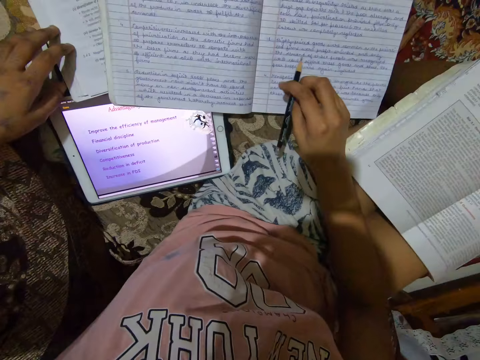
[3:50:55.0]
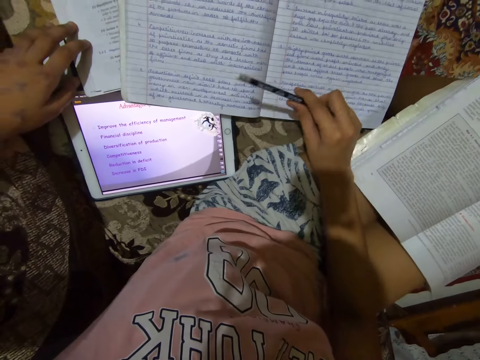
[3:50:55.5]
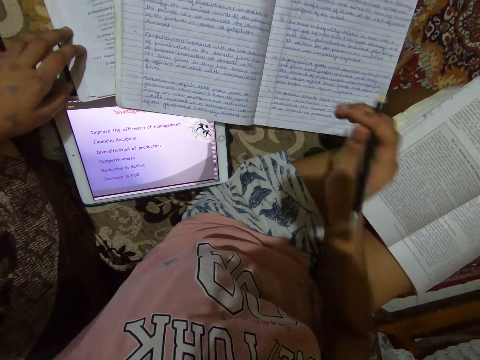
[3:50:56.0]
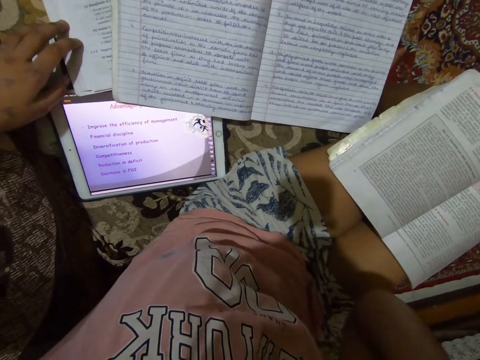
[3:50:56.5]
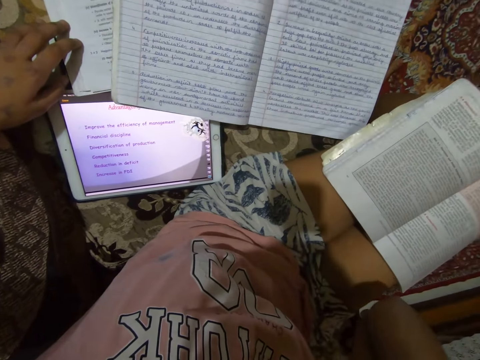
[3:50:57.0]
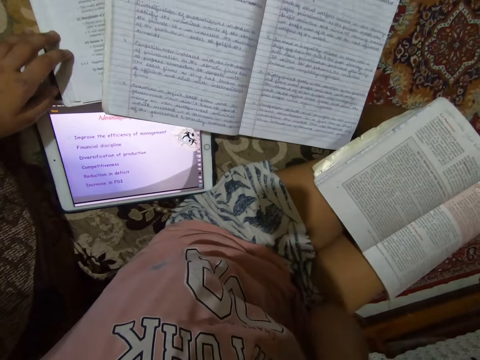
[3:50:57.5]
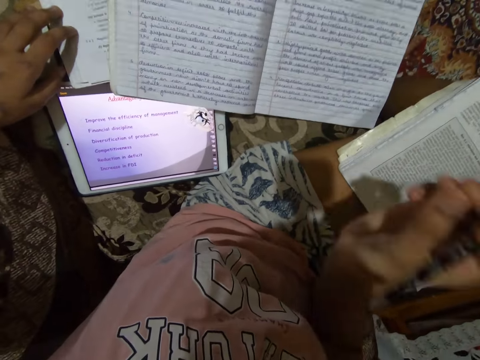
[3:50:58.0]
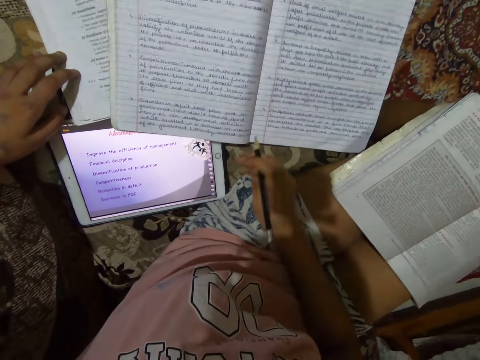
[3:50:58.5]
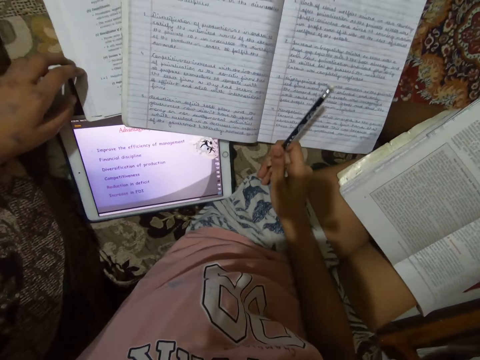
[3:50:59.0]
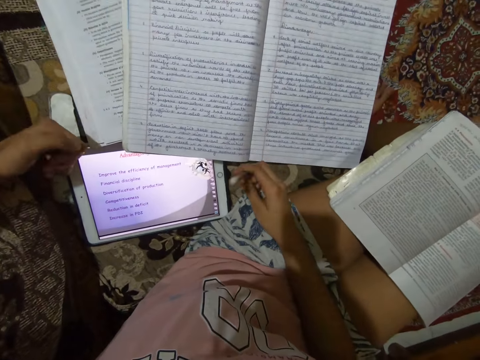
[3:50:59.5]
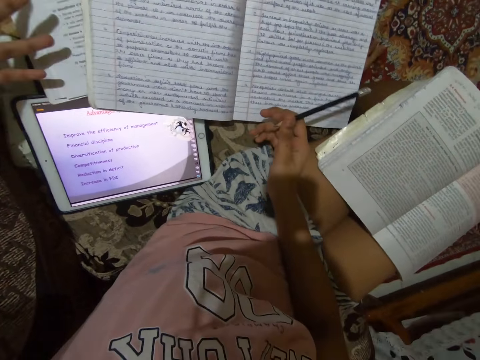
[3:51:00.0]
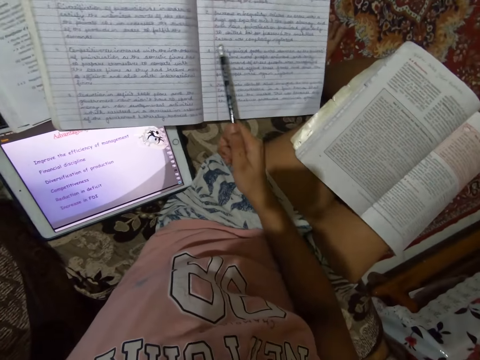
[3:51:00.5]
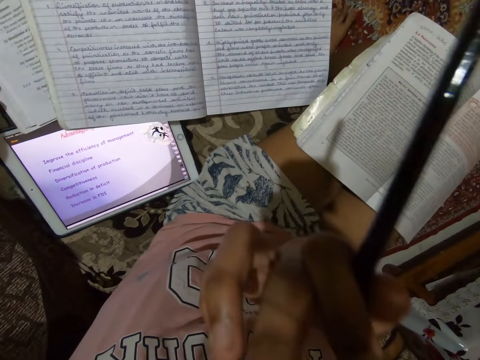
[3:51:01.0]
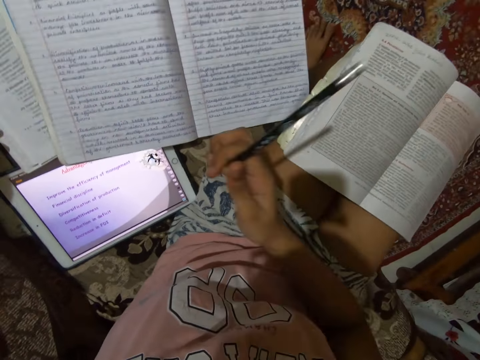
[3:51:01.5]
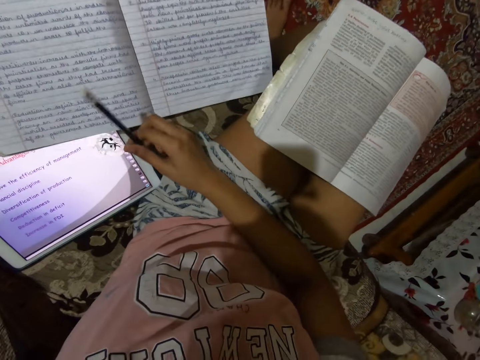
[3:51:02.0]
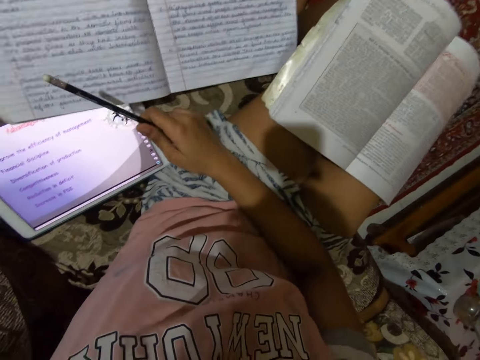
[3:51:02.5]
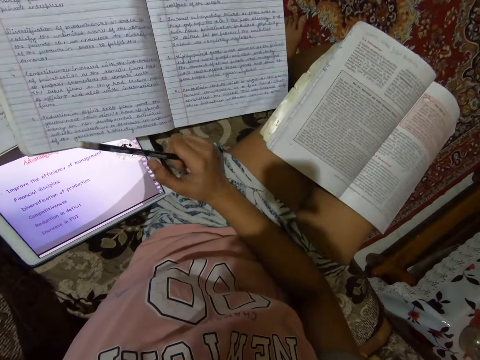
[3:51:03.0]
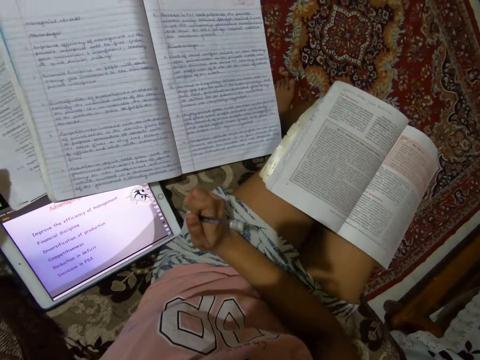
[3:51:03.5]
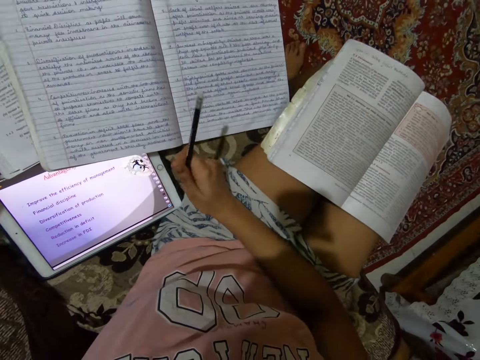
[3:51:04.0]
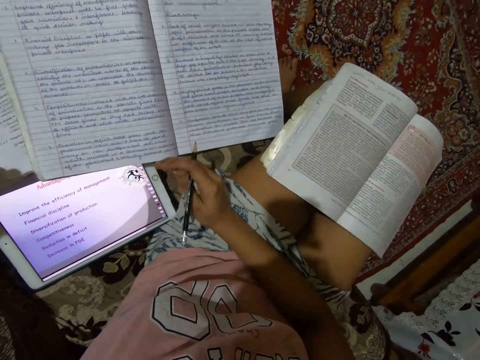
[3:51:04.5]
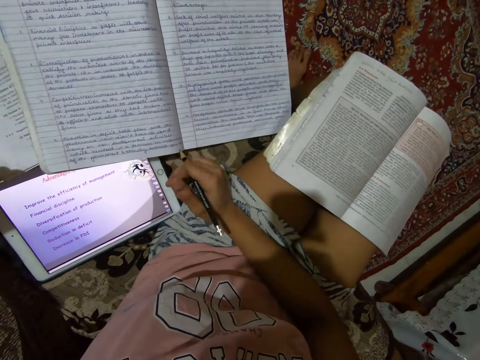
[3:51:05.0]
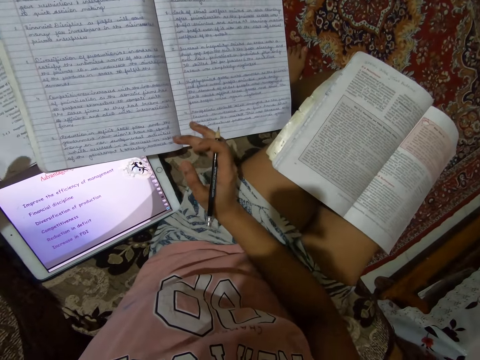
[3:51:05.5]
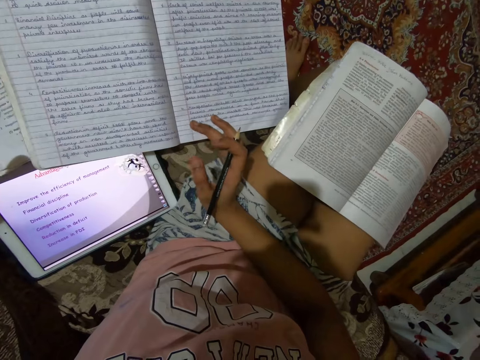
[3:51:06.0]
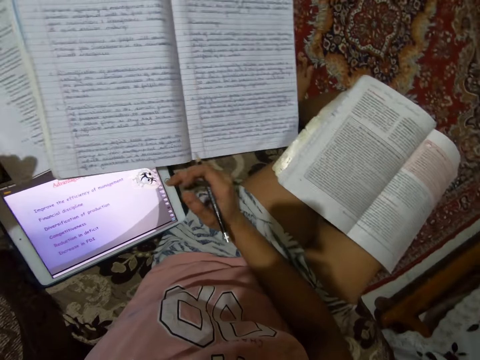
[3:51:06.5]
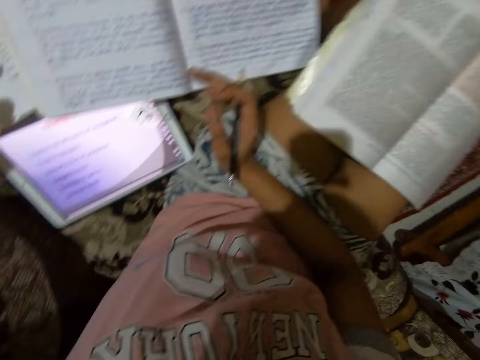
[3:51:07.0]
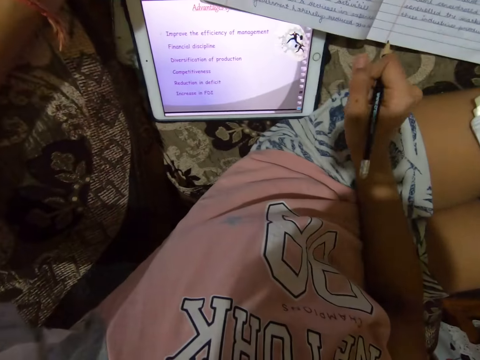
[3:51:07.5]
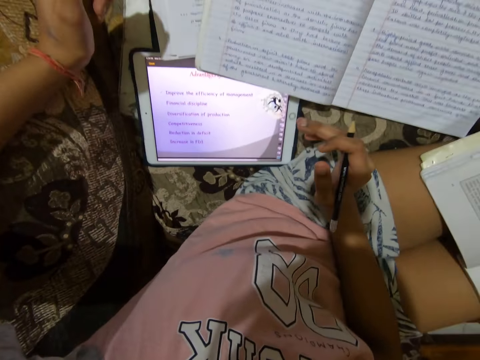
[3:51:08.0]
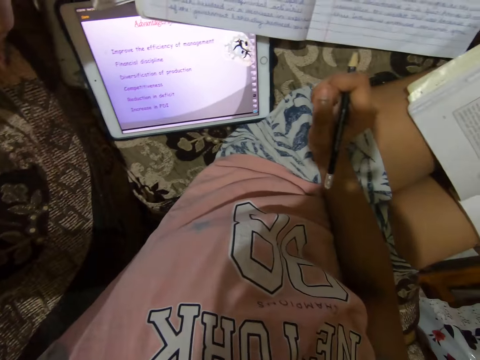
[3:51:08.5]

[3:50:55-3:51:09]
The camera wearer waves a pencil in his right hand. He reads the book, conversing. He raises his right hand. He puts his right hand down. He gesticulates with both hands. He raises his right hand. He touches his face. He puts his right hand down. He reads the book, conversing. He gesticulates with his right hand.

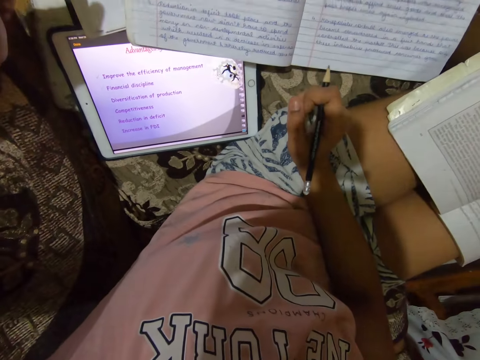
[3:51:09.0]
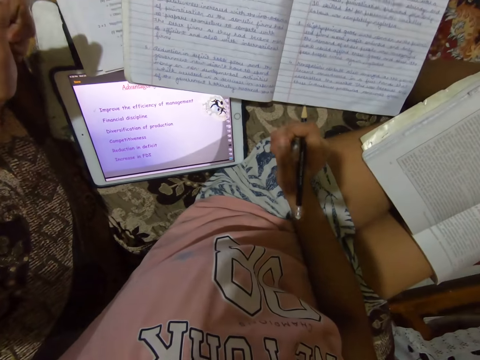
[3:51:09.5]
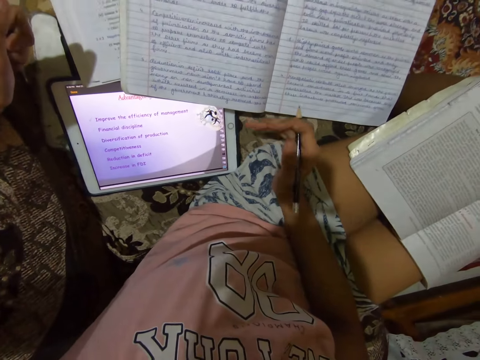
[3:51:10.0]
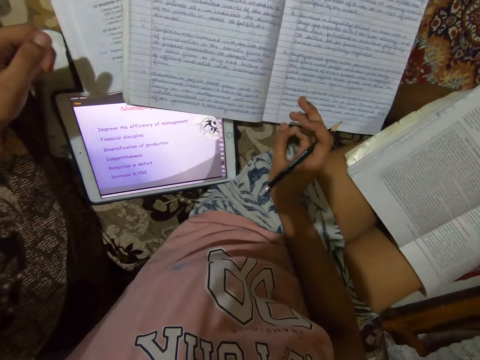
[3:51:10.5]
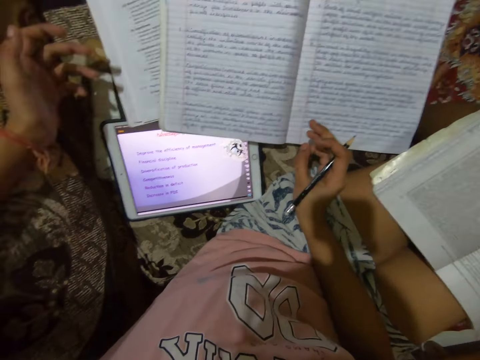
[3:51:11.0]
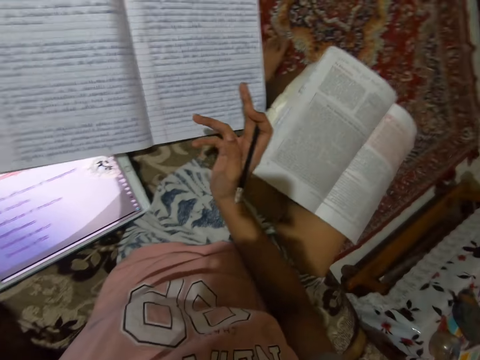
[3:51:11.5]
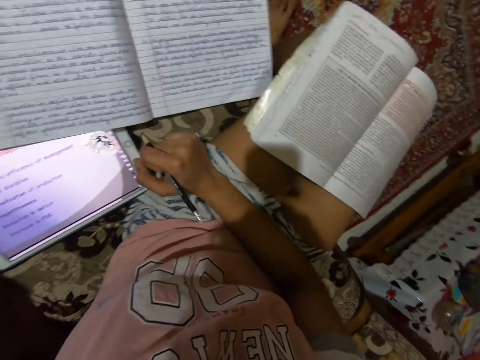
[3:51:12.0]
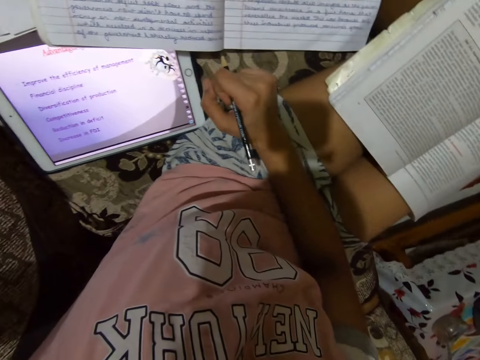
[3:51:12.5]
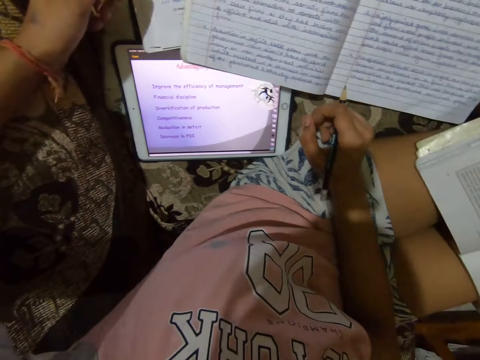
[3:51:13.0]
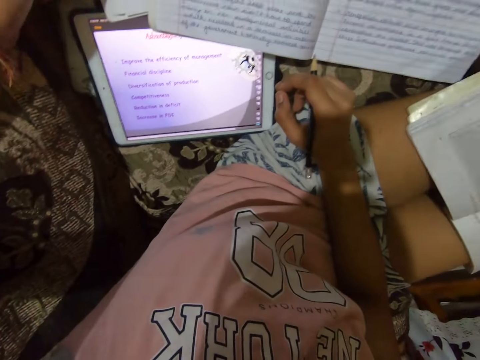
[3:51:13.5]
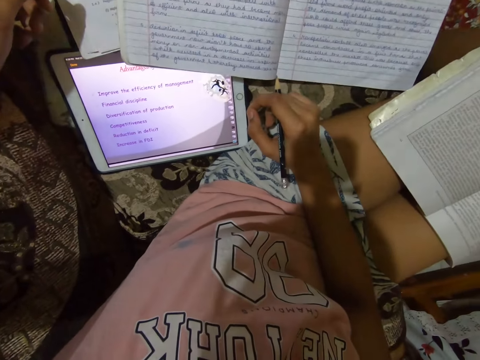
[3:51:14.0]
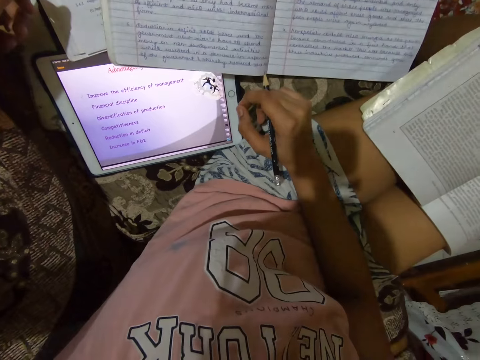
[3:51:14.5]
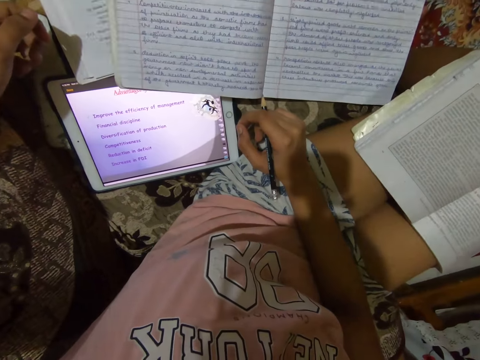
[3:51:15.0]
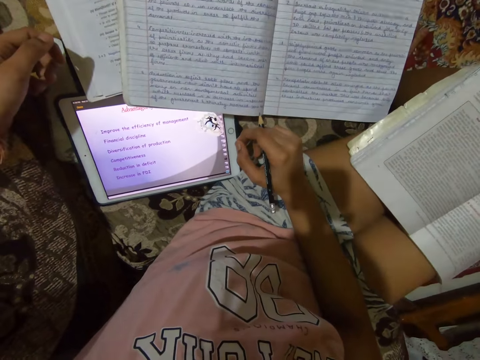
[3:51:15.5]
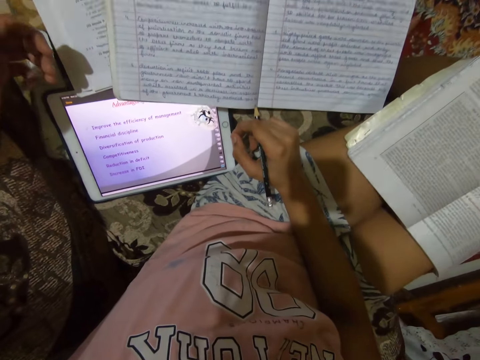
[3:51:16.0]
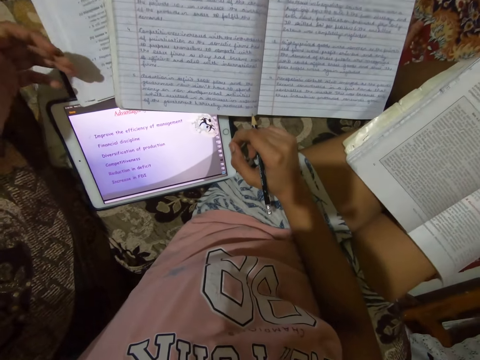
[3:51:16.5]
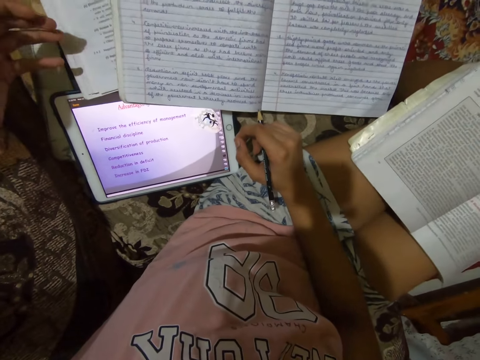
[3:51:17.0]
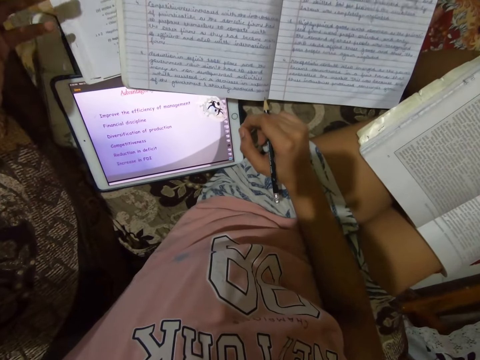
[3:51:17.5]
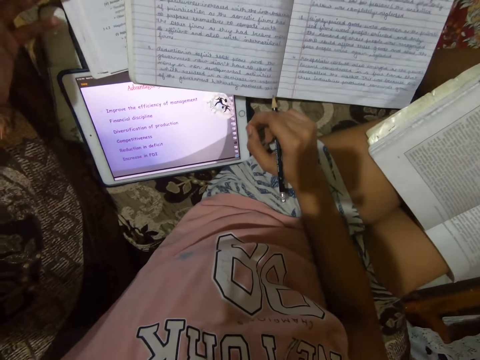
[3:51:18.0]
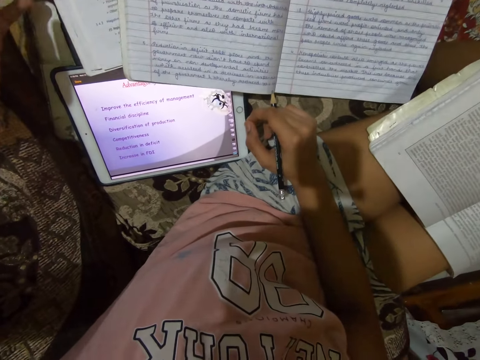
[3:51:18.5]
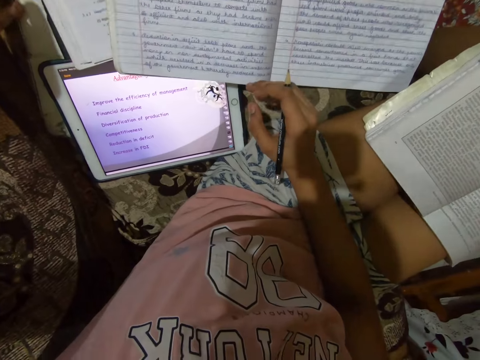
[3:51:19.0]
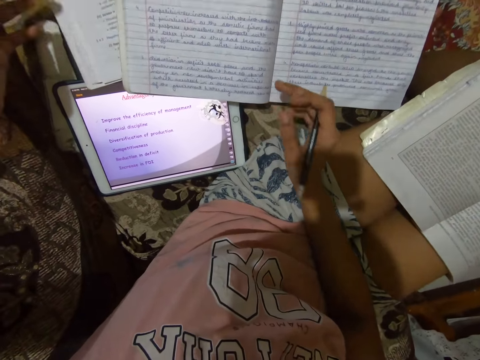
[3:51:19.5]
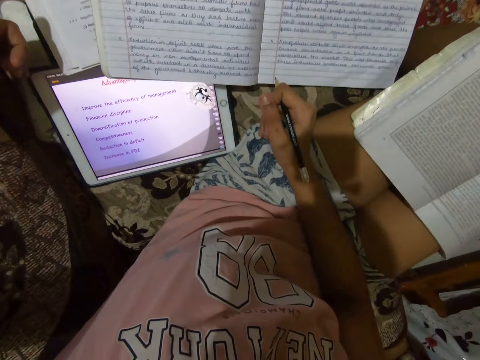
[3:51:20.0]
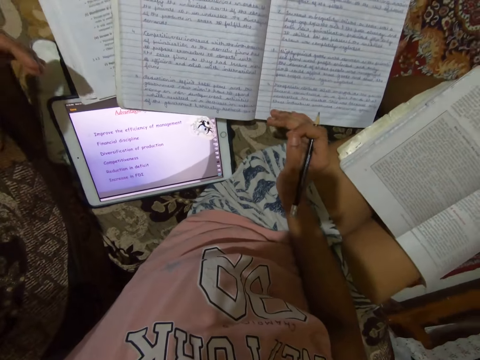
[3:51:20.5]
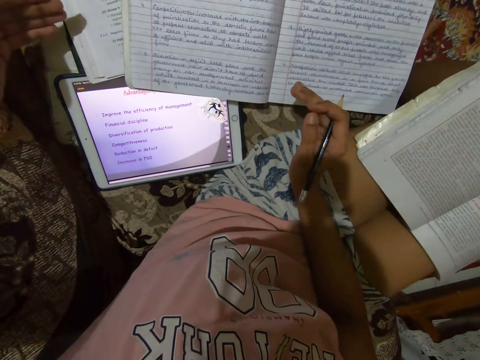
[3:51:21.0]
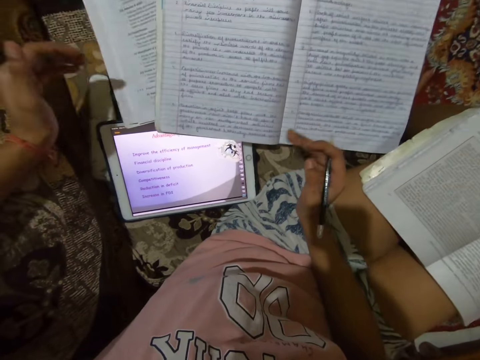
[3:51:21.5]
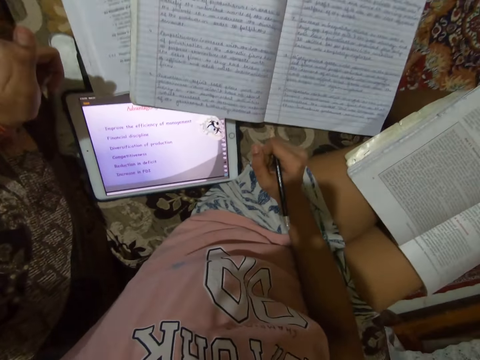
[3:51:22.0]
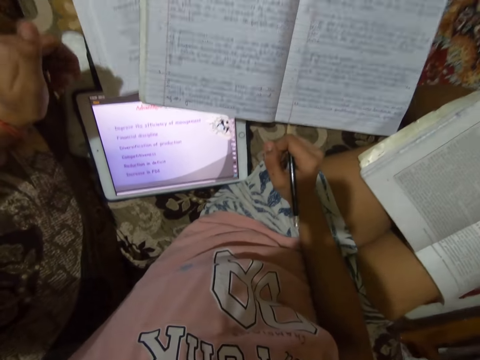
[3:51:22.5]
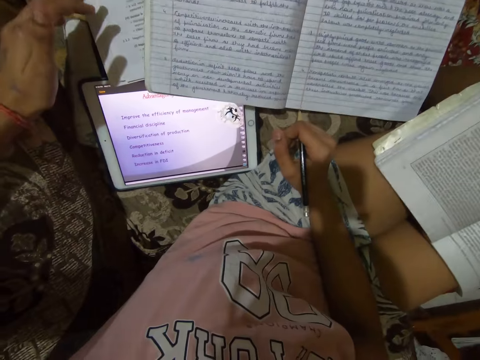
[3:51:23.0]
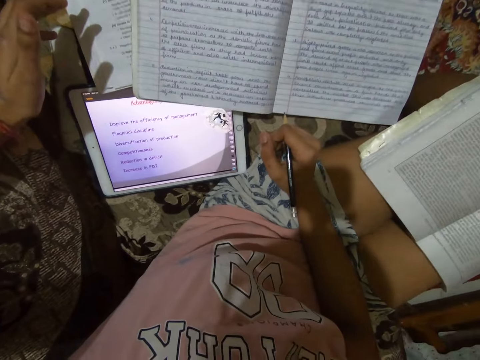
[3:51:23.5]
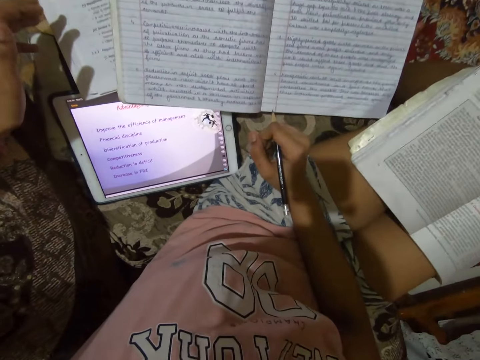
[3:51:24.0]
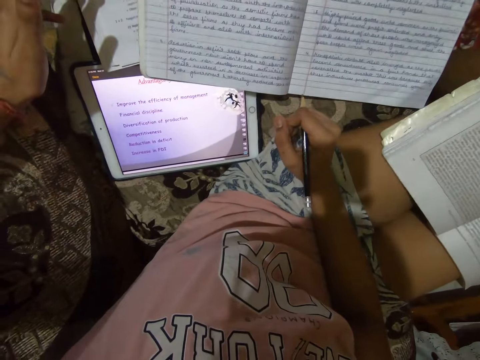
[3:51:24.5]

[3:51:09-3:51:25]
The camera wearer gesticulates with both hands. They stop gesticulating. They gesticulate with their left hand. They gesticulate with both hands. They stop gesticulating. They gesticulate with their left hand.
